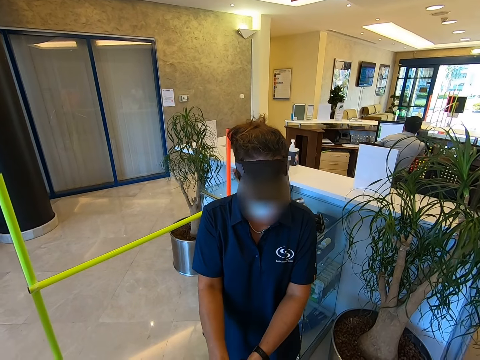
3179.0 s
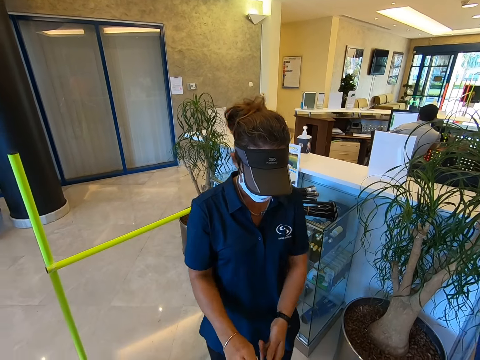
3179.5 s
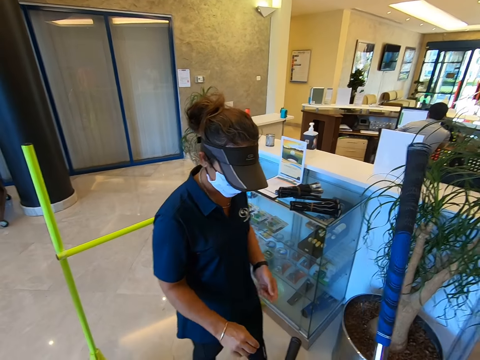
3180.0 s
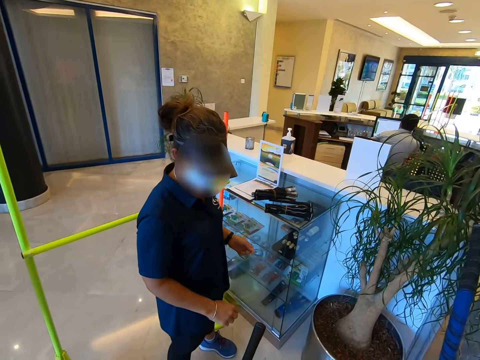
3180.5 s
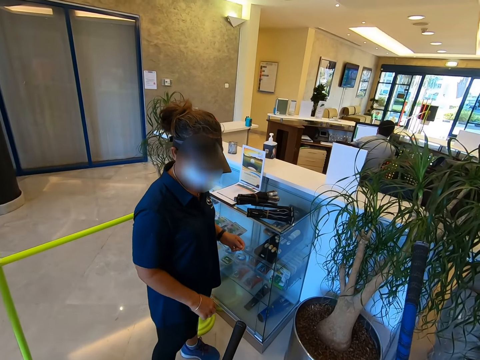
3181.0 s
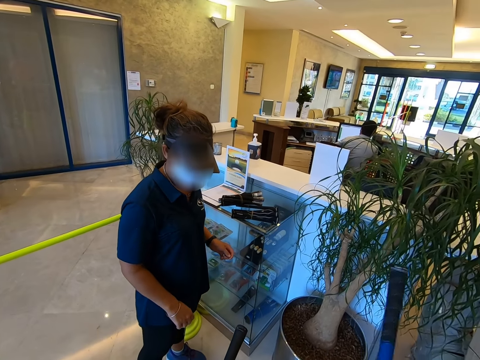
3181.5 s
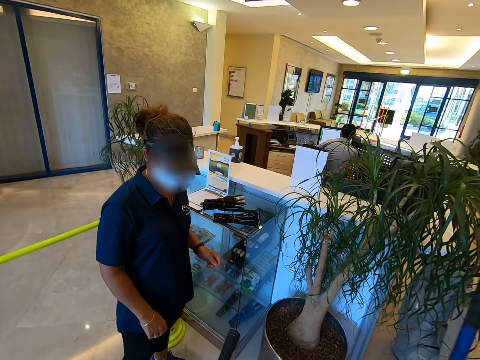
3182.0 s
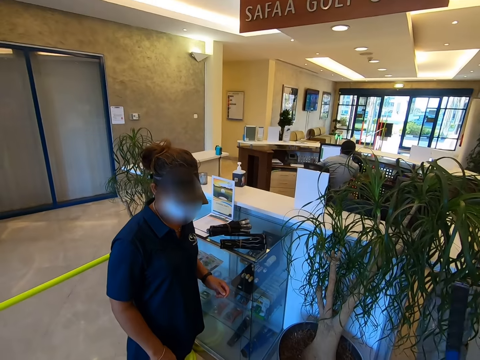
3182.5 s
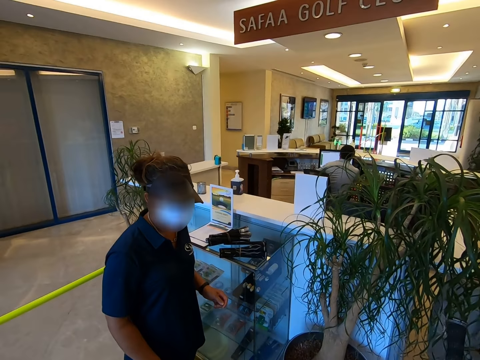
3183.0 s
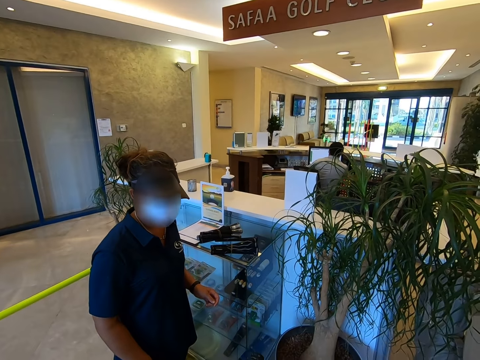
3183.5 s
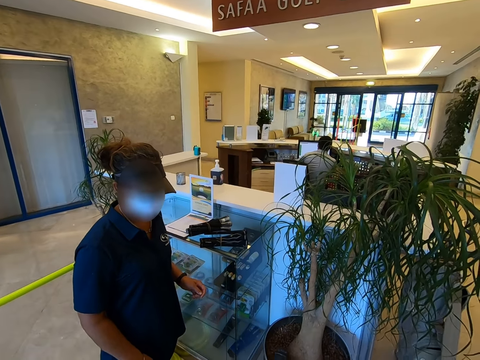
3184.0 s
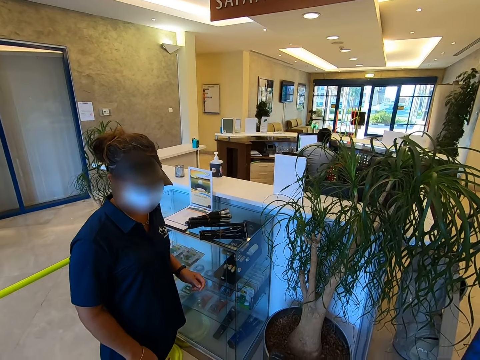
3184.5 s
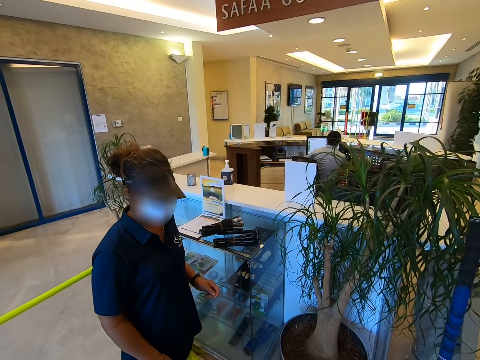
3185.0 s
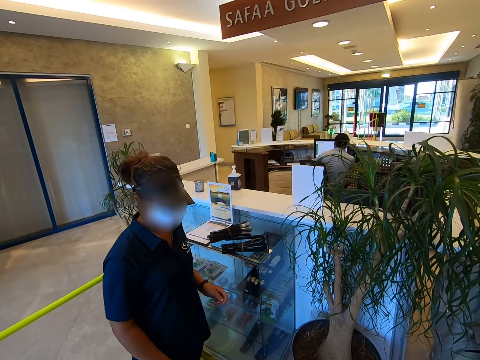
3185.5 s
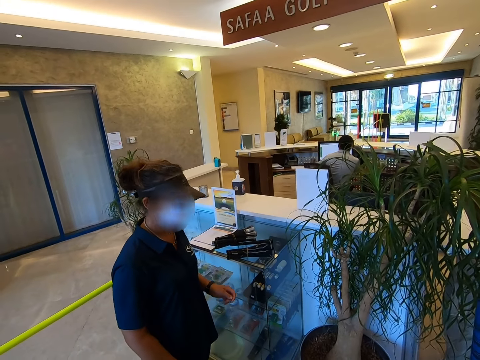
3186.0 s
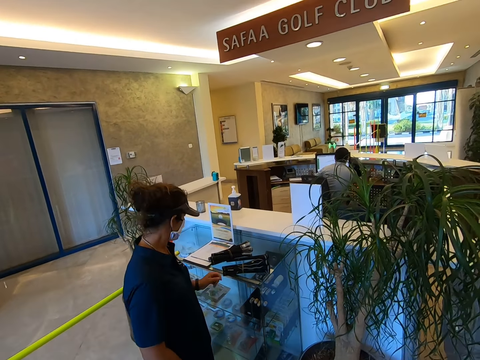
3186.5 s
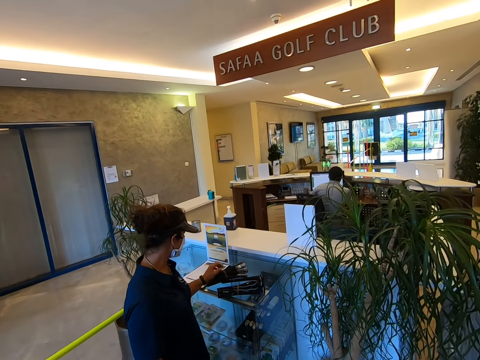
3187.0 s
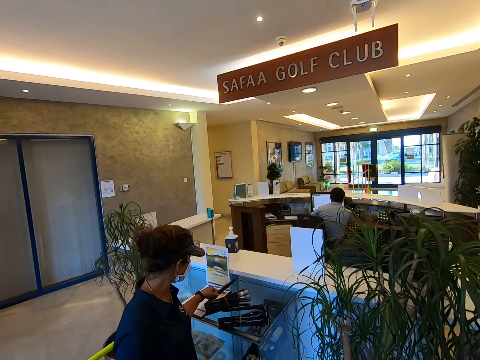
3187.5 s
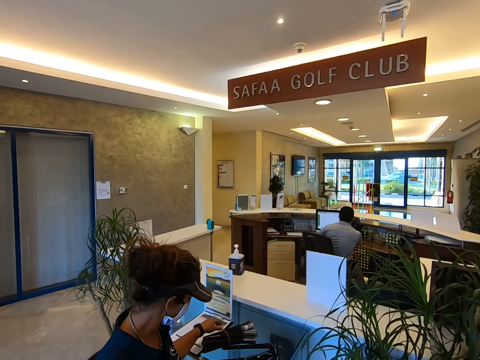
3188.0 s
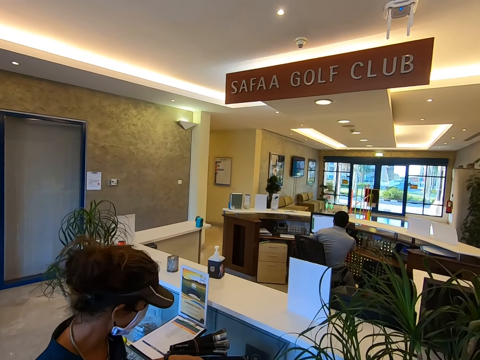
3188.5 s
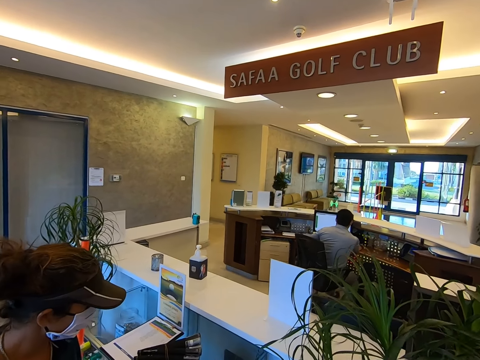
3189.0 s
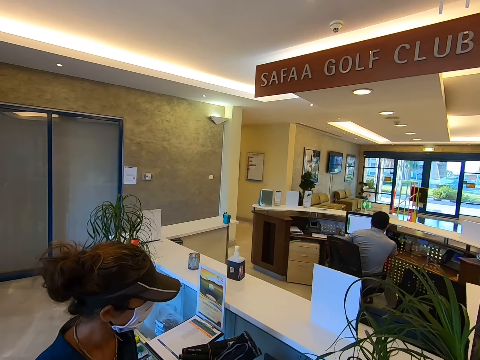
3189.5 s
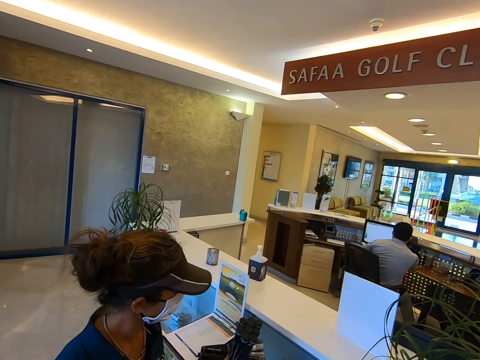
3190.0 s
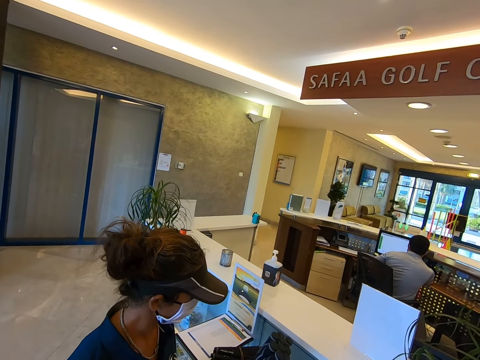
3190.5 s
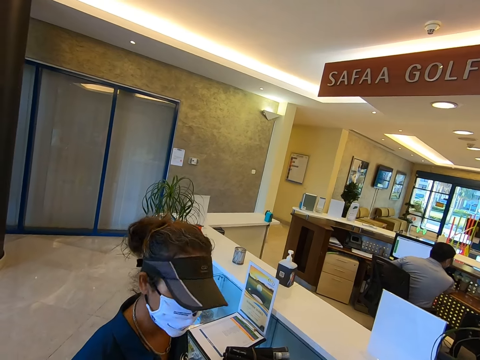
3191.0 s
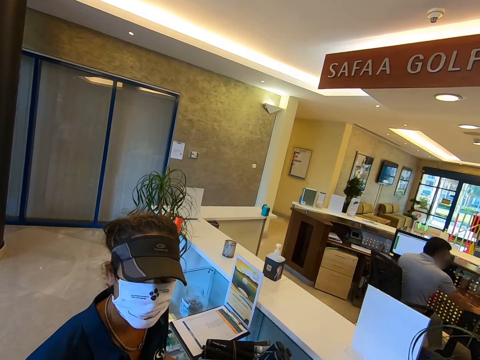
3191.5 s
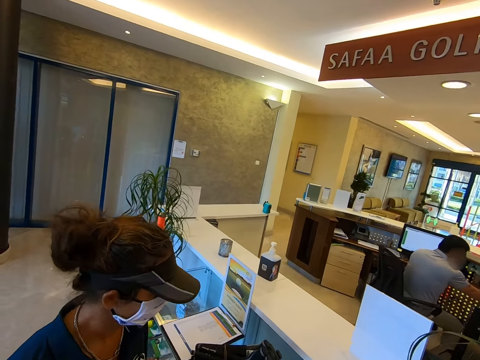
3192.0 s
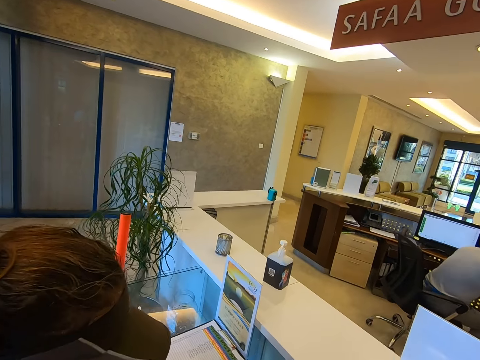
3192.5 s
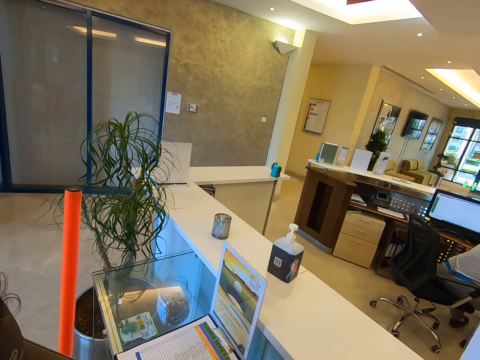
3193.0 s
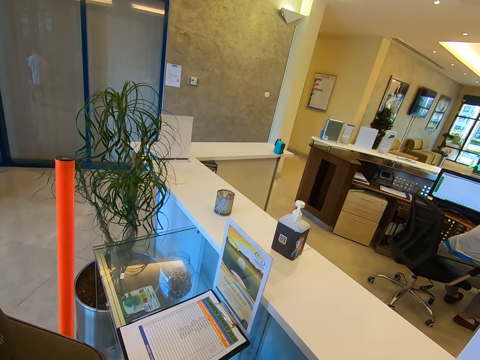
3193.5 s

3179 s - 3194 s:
The camera wearer talks to a person. The person picks up the golf sticks on the table.

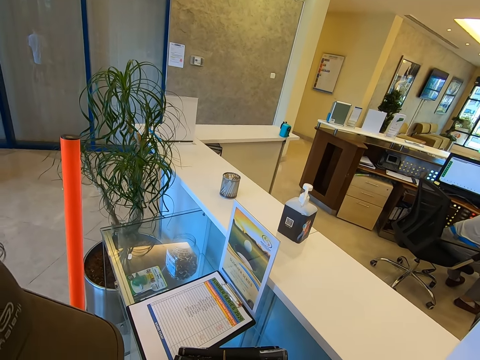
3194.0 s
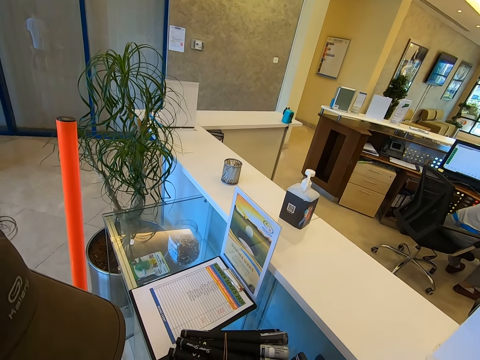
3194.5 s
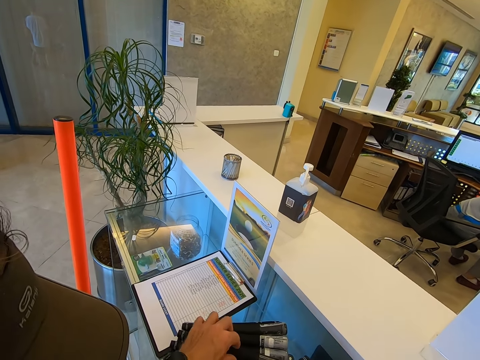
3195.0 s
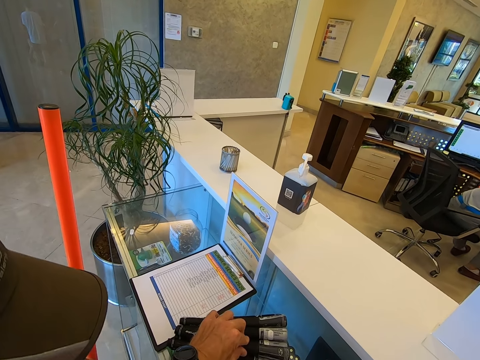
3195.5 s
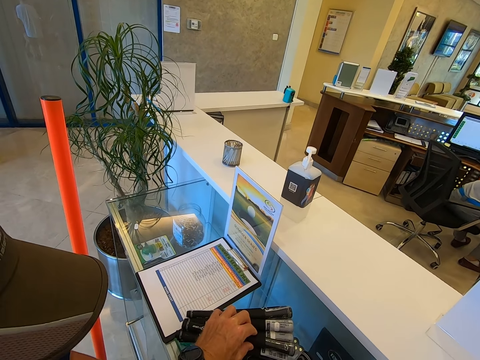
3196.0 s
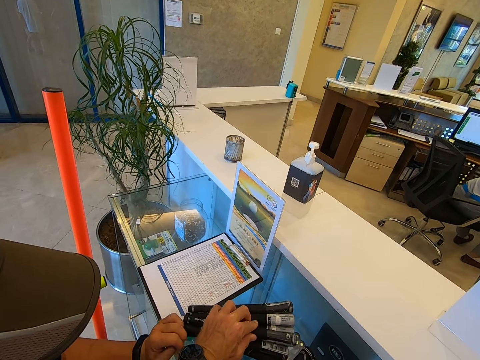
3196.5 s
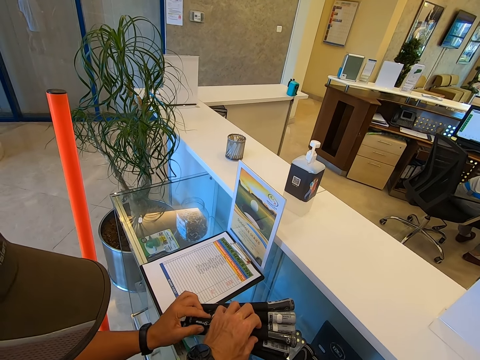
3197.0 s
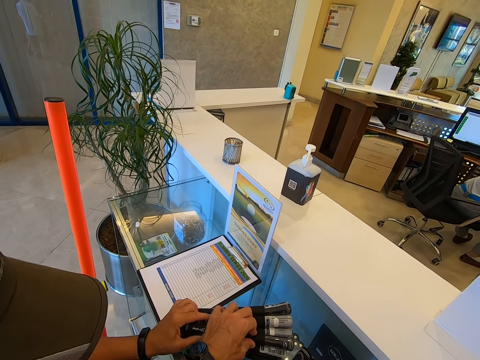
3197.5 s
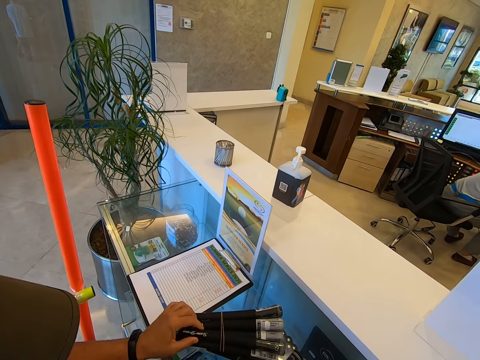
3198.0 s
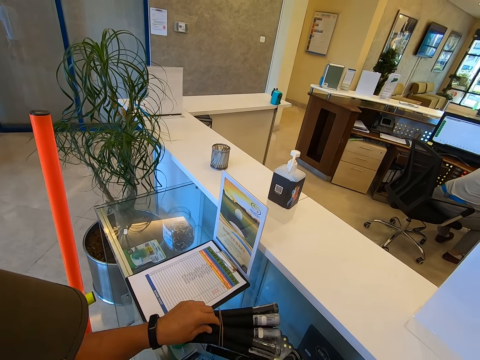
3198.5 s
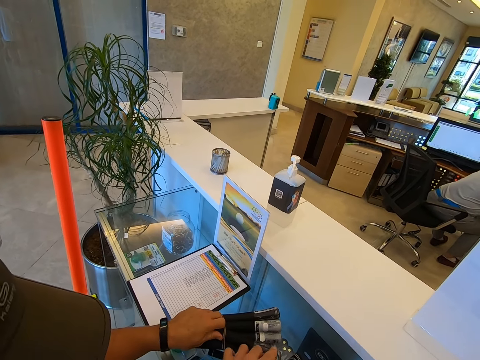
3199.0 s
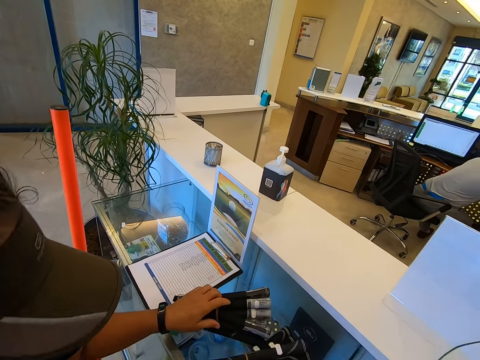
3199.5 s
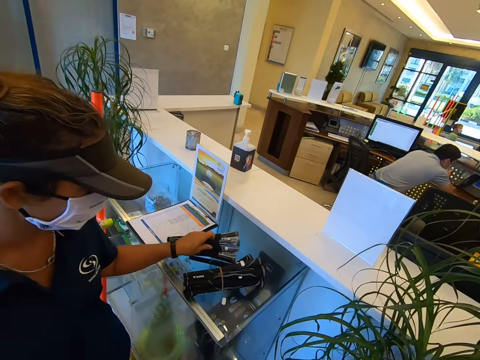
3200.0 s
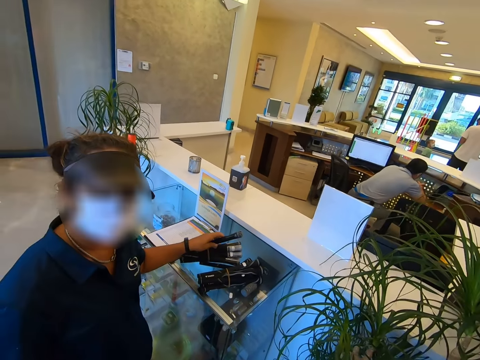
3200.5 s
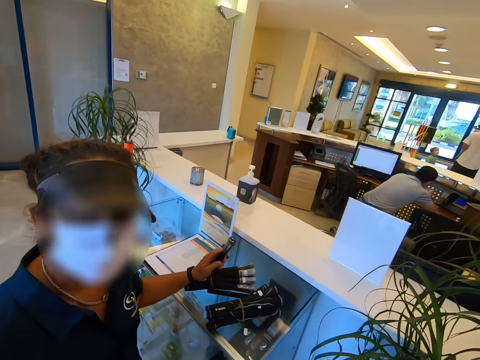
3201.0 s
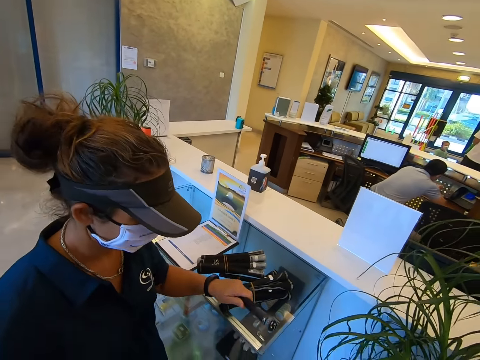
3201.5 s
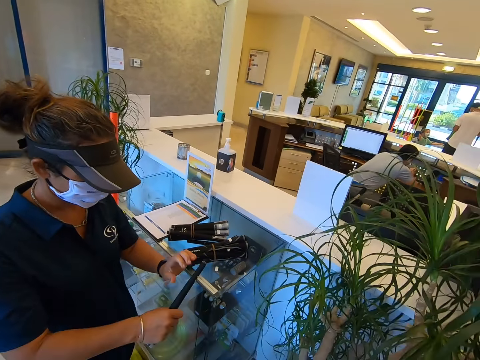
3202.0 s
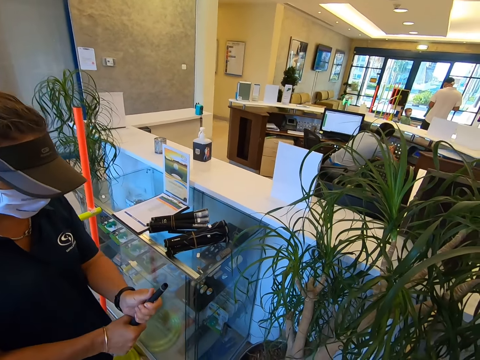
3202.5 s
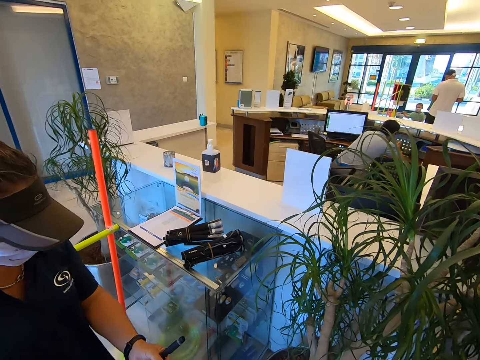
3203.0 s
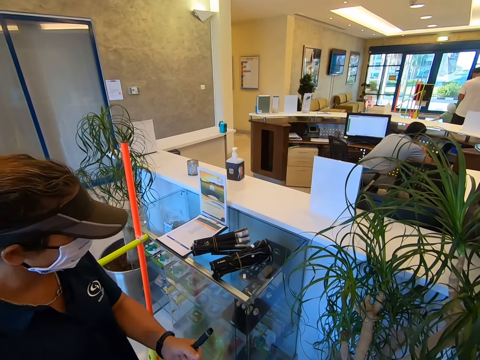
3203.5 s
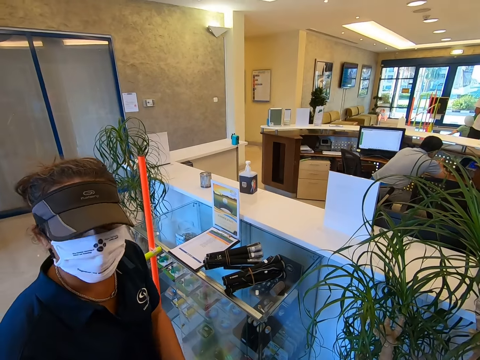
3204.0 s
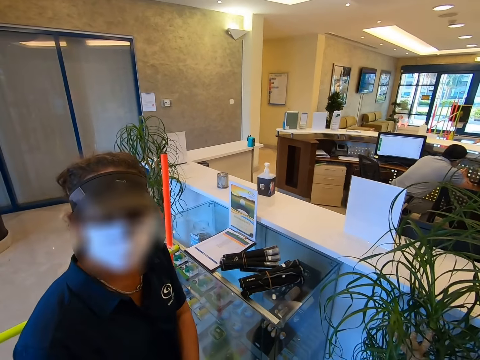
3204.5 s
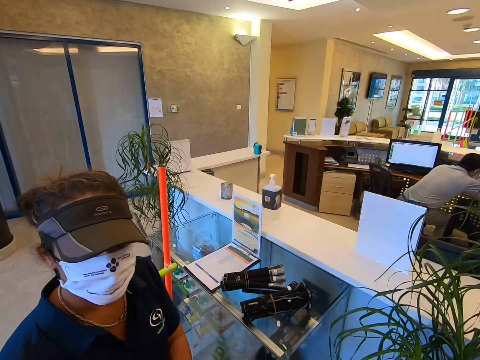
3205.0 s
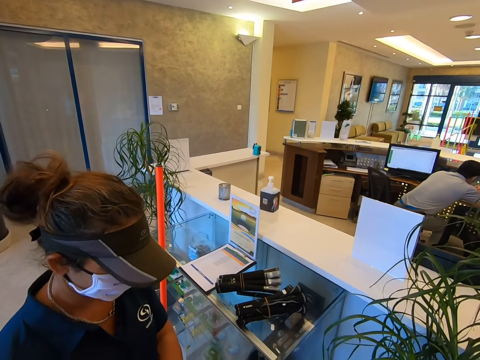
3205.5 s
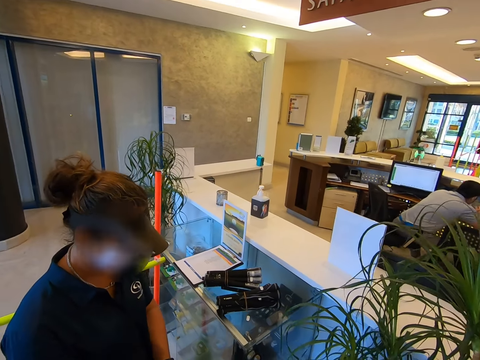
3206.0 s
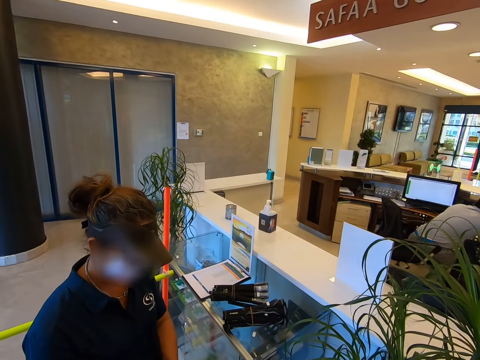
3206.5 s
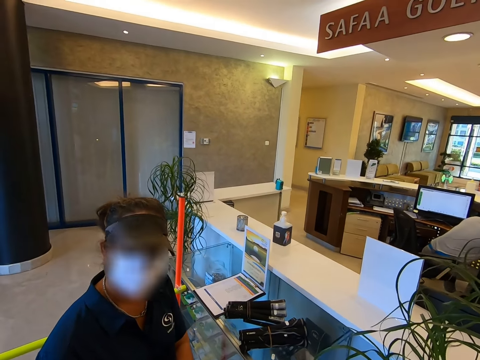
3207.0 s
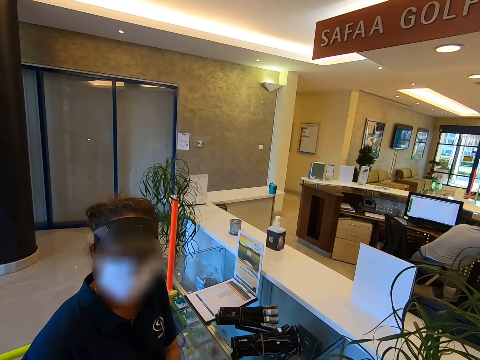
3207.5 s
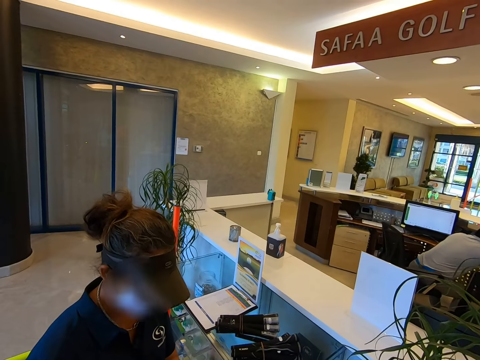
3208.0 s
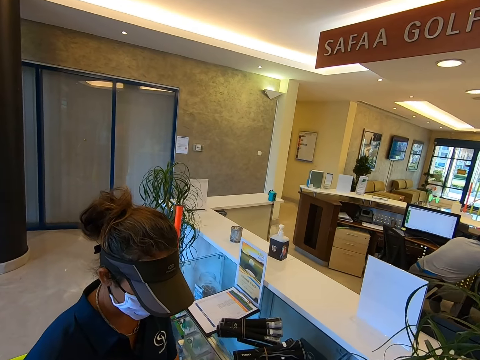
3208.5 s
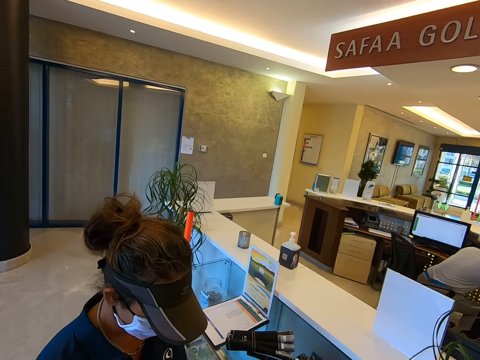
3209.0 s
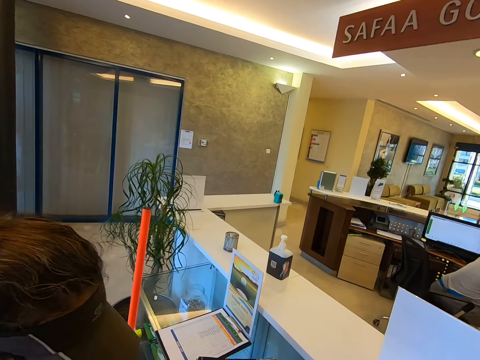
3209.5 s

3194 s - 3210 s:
The camera wearer grabs the golf sticks on the table. A person holds something. The person picks the golf stick on the table.
